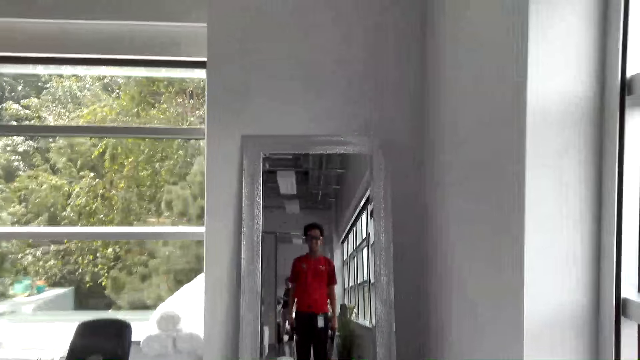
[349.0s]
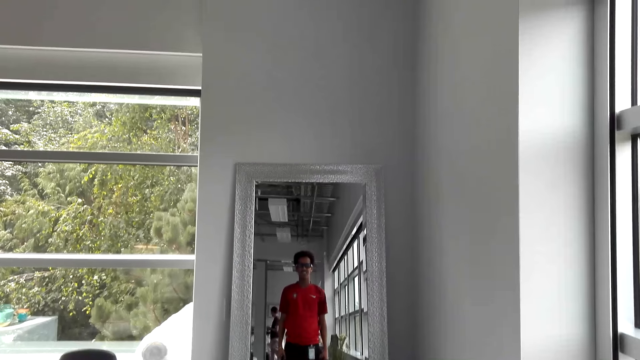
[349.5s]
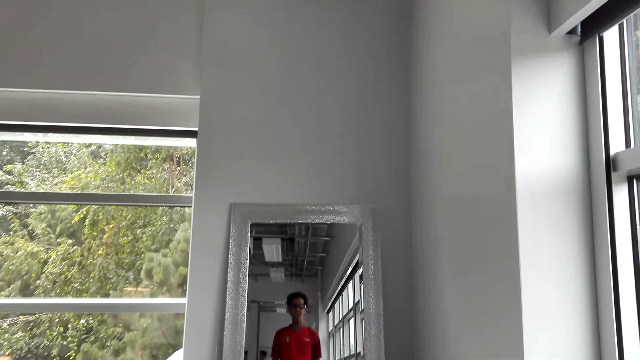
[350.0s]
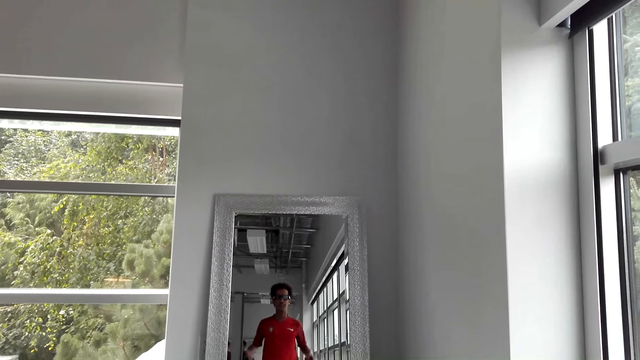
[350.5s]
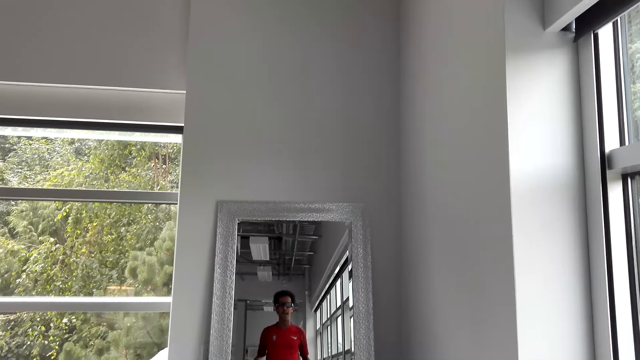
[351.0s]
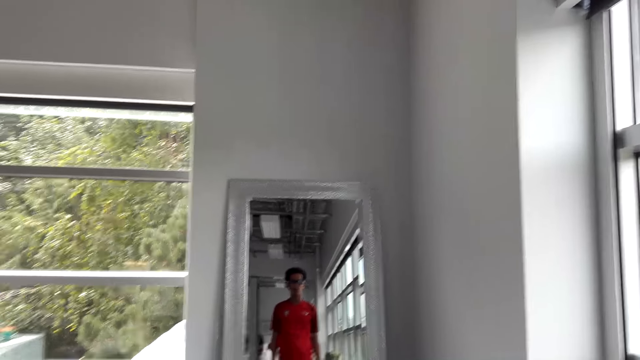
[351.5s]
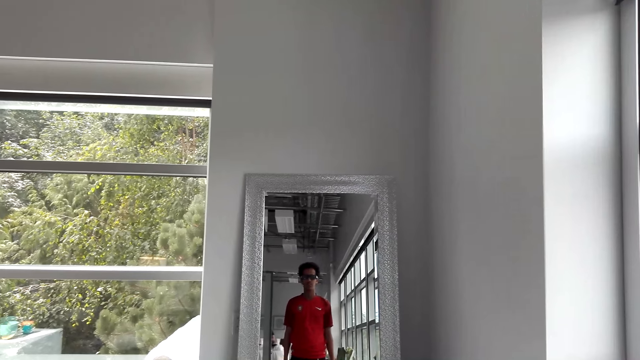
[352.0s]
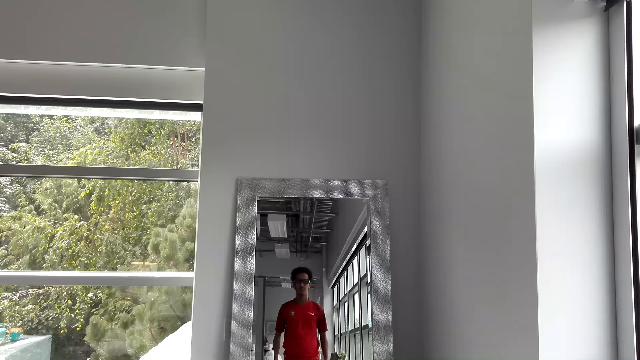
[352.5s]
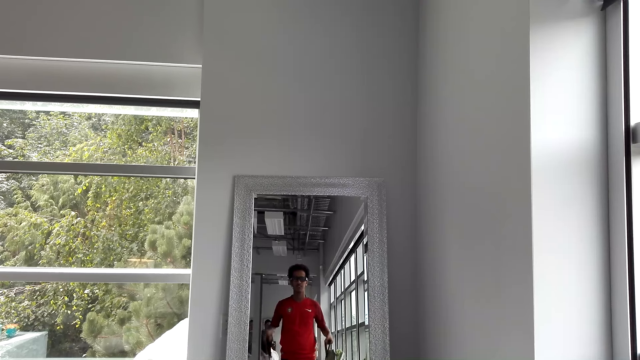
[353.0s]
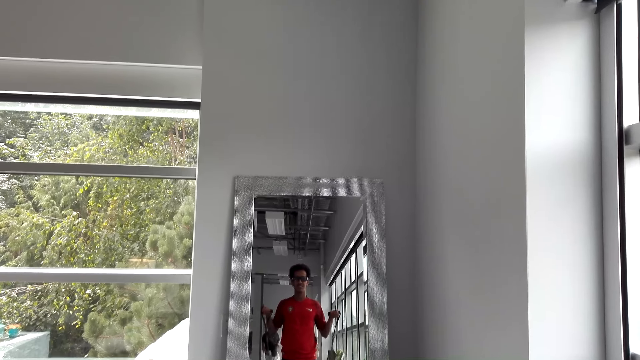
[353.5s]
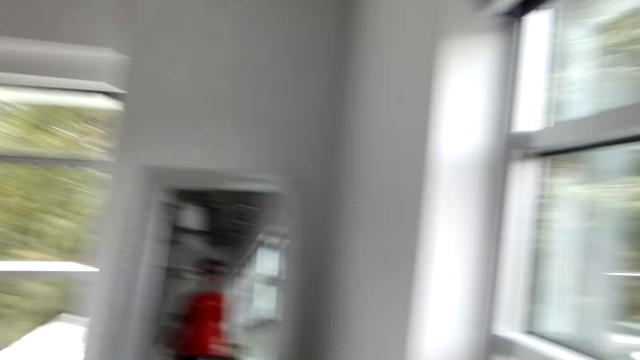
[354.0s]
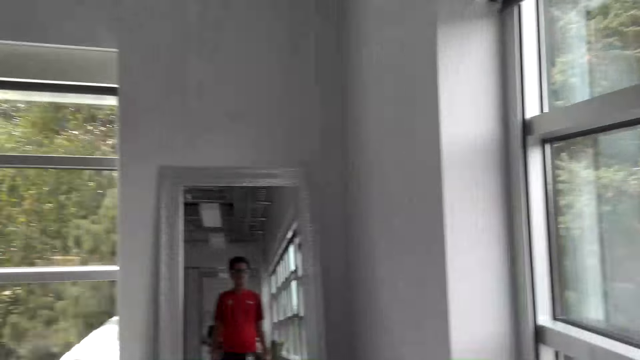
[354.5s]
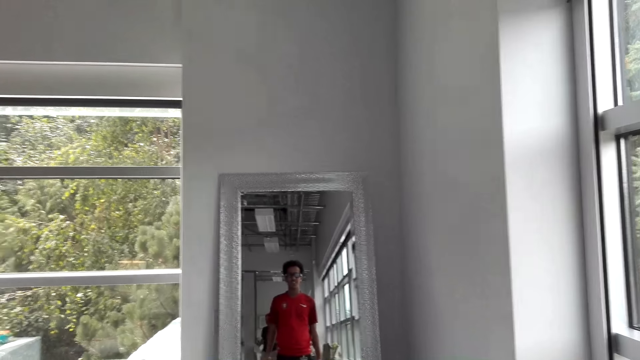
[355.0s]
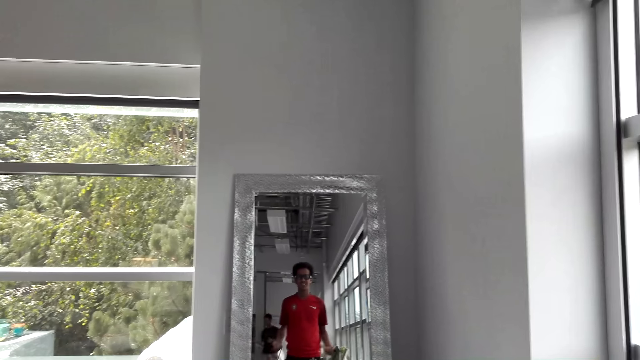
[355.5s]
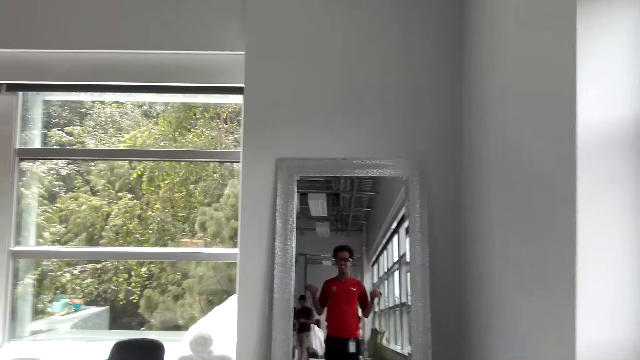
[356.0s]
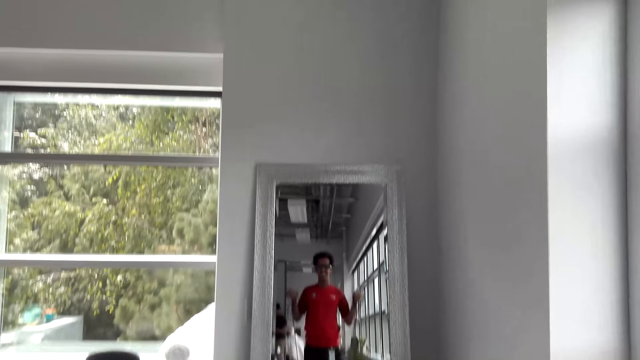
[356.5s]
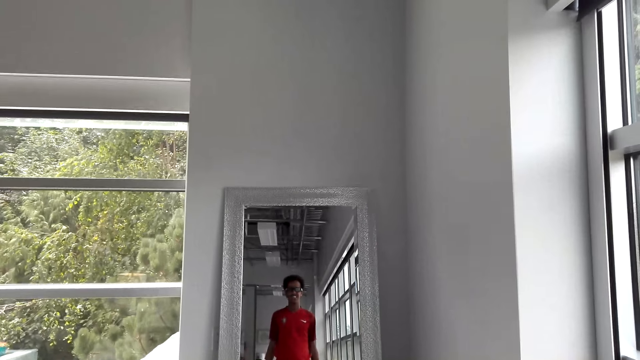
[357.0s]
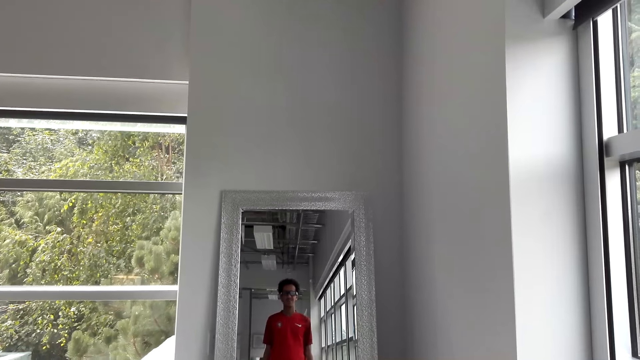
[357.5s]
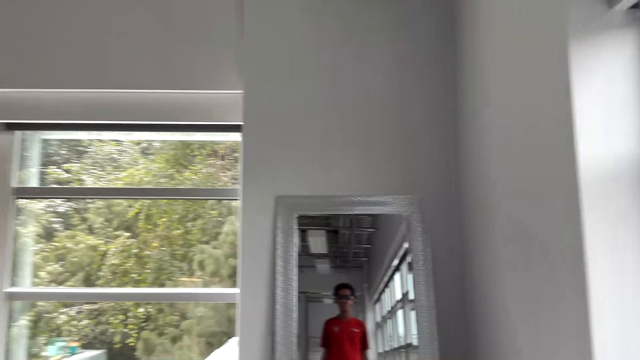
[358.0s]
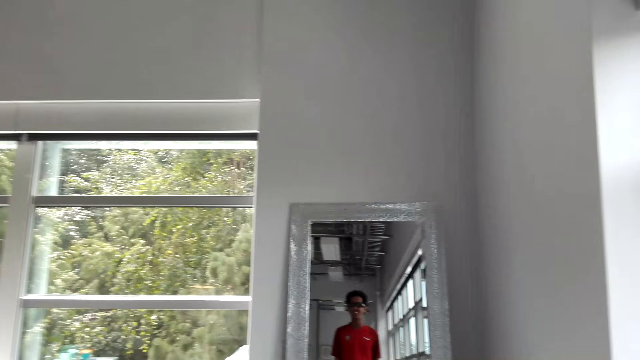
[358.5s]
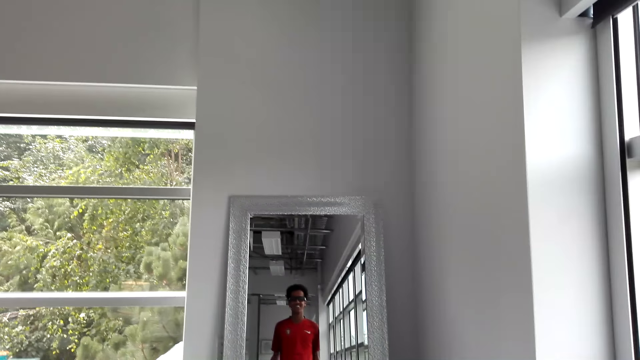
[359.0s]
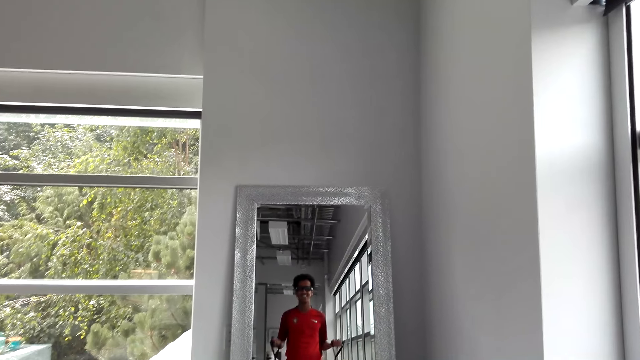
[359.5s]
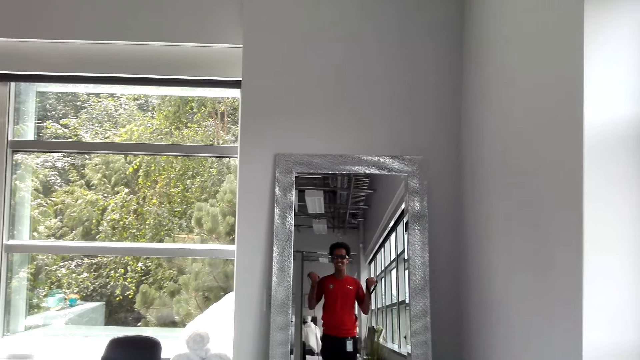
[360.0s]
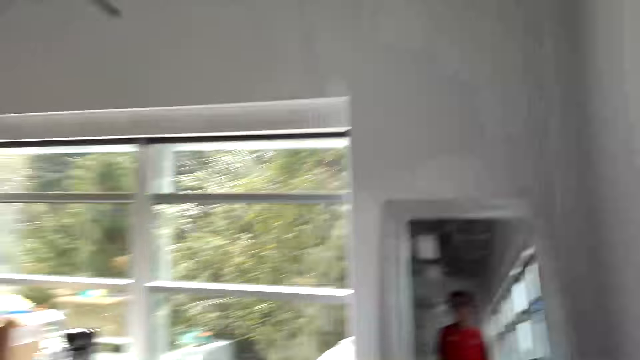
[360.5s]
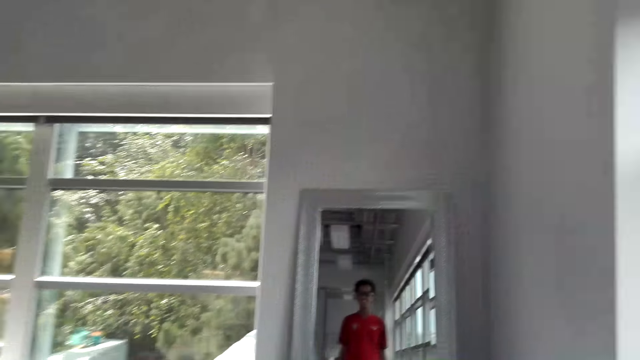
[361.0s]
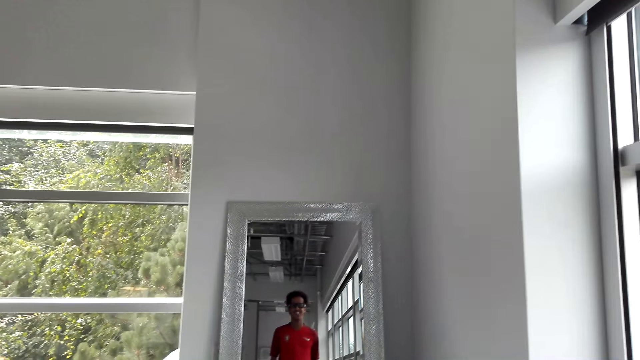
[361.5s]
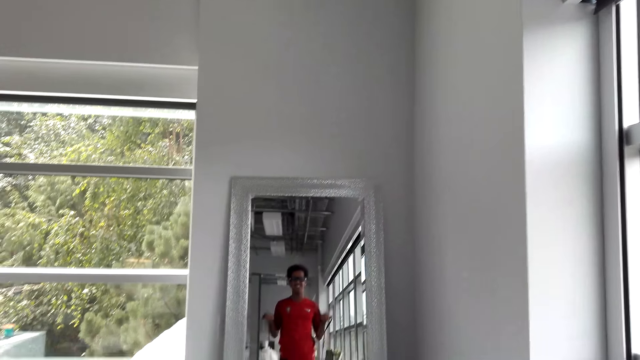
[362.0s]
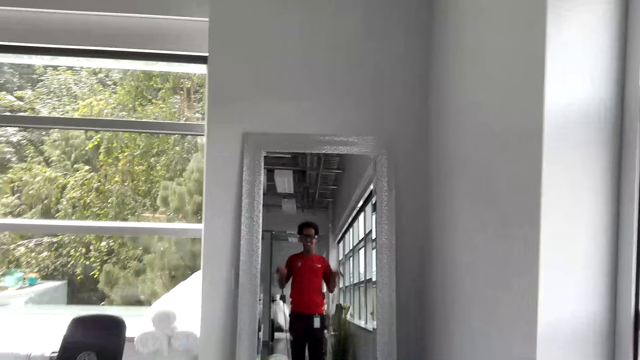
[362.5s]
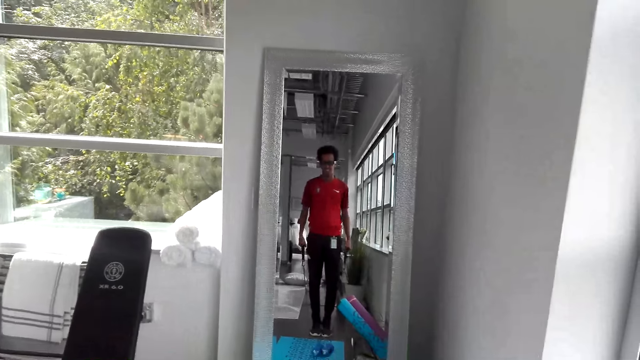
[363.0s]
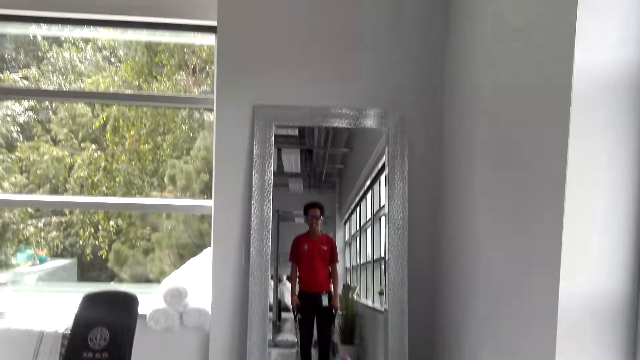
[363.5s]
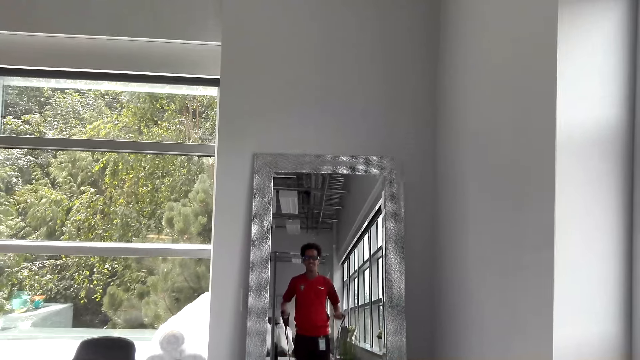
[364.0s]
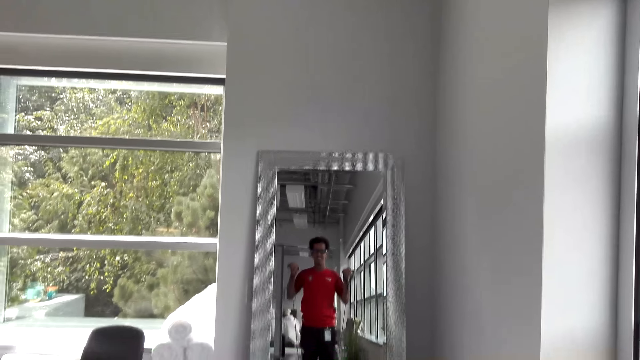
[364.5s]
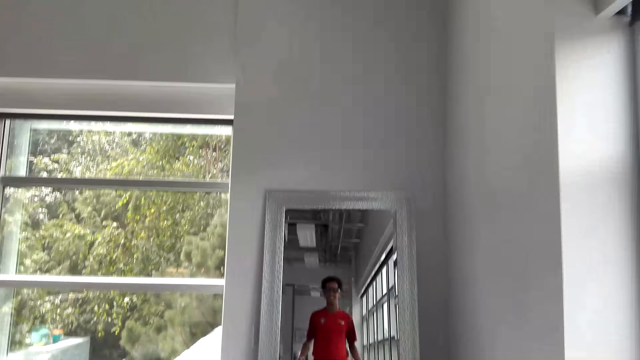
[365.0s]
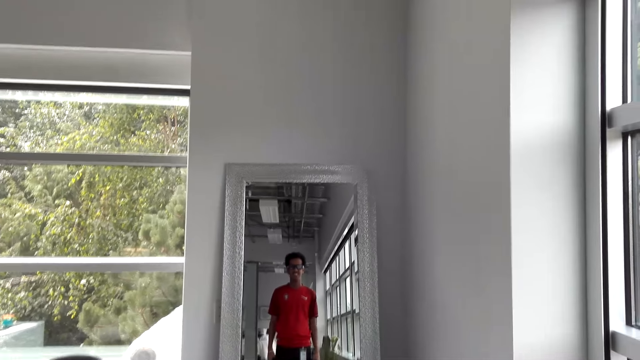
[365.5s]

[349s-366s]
The camera wearer pulls on the elastic pull rope up and down. They stare in the room. They do exercise with the training rope.

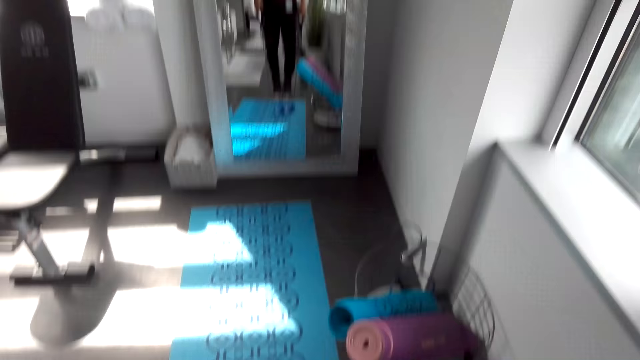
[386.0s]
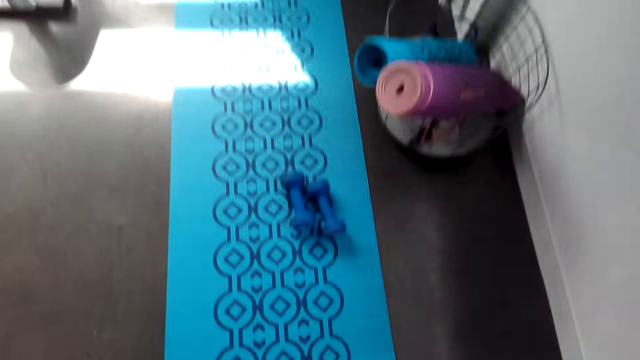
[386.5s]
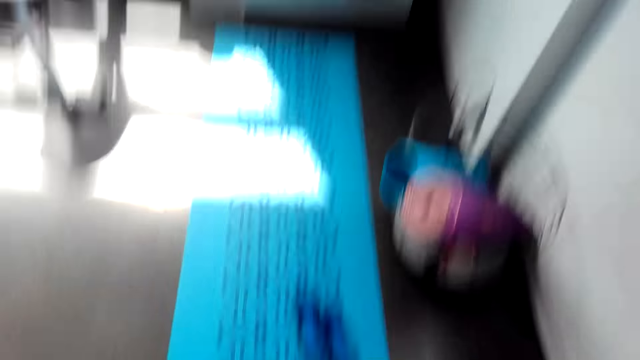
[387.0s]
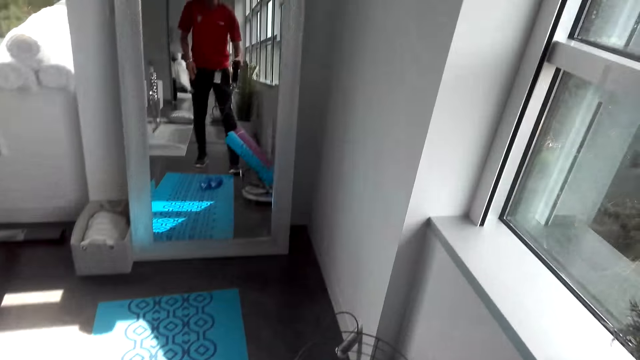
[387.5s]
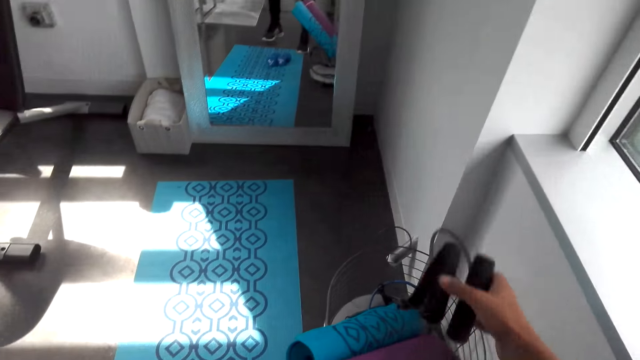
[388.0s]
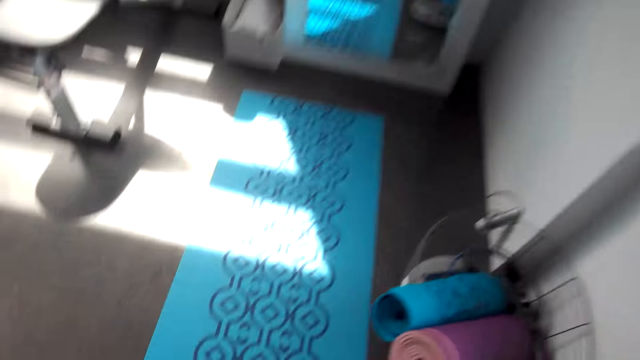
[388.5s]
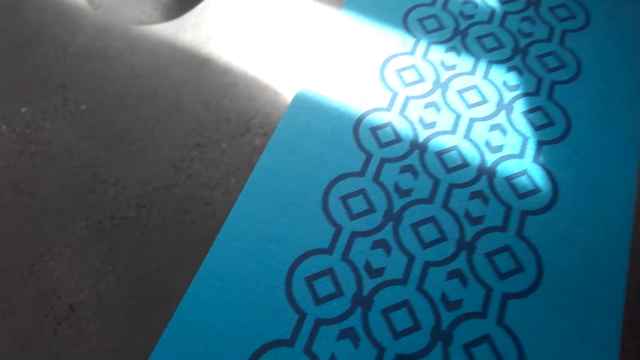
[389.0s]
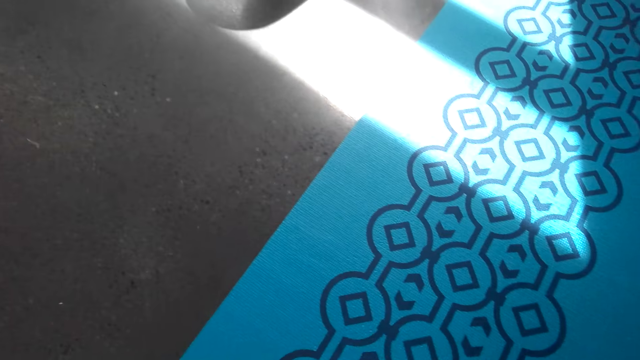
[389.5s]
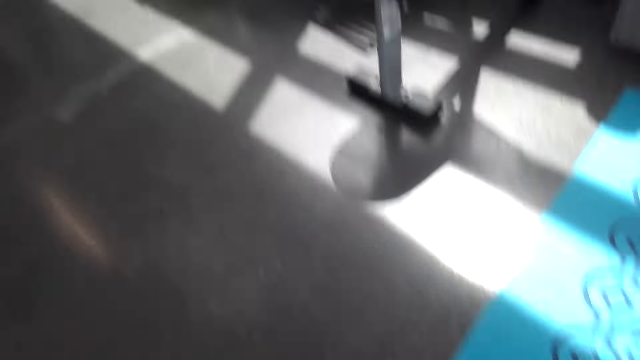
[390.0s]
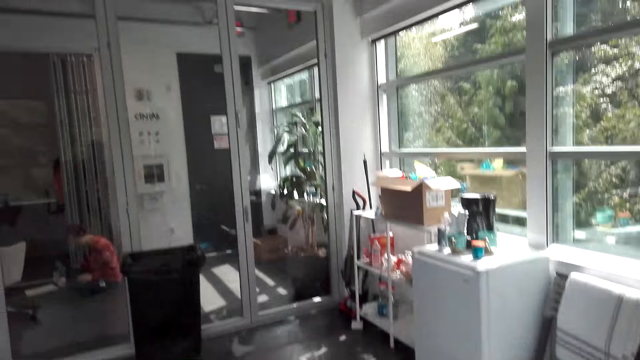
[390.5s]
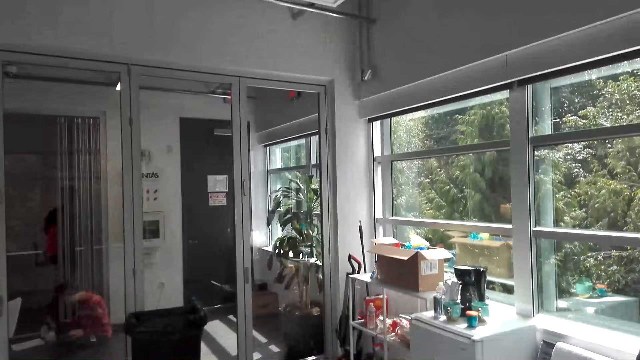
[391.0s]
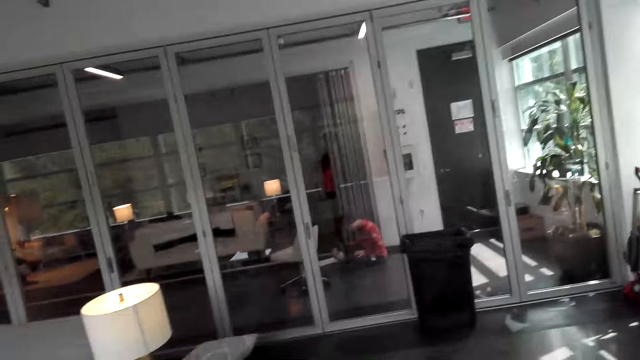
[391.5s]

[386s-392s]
The camera wearer puts the elastic pull rope into the basket. They pick up dumbbells on the floor.
